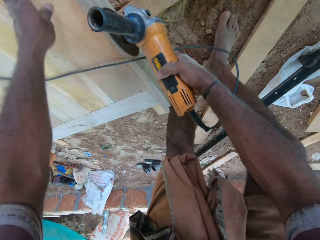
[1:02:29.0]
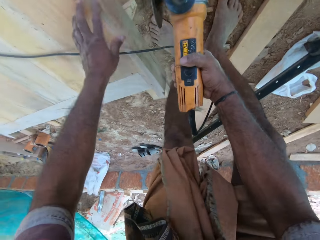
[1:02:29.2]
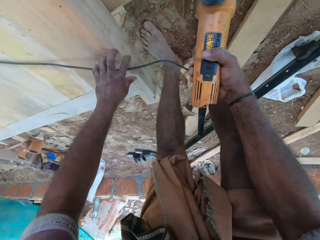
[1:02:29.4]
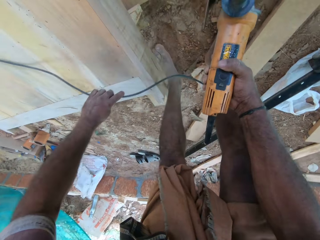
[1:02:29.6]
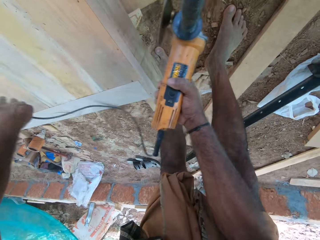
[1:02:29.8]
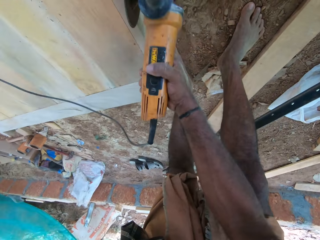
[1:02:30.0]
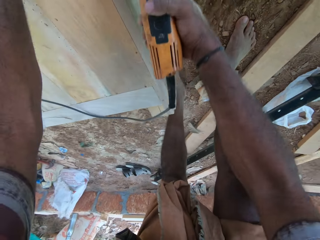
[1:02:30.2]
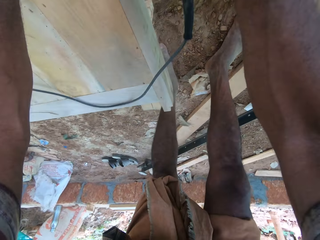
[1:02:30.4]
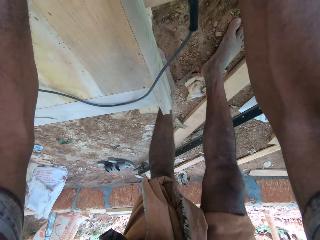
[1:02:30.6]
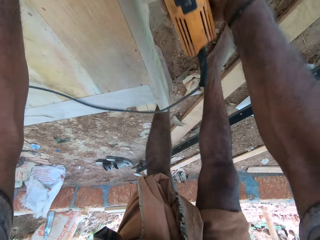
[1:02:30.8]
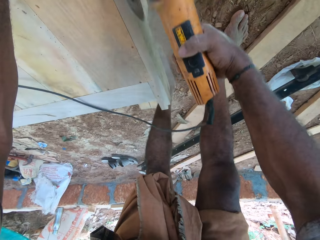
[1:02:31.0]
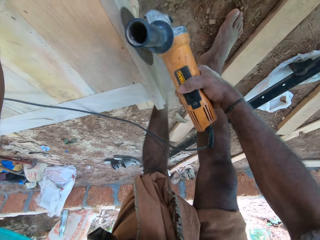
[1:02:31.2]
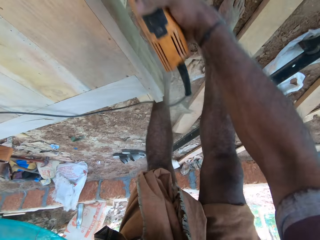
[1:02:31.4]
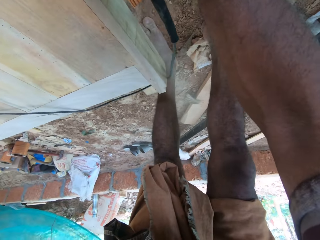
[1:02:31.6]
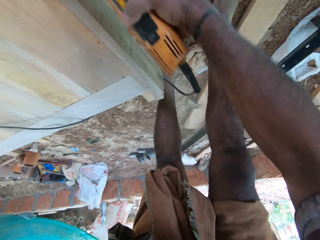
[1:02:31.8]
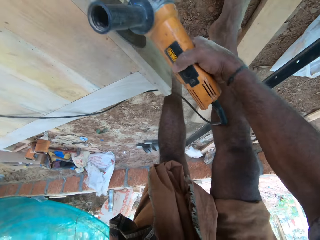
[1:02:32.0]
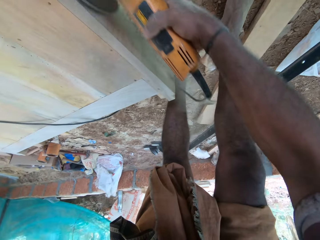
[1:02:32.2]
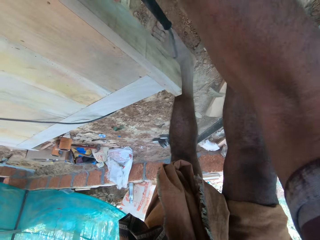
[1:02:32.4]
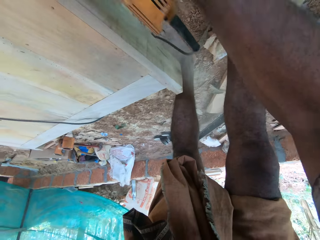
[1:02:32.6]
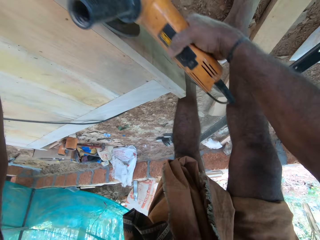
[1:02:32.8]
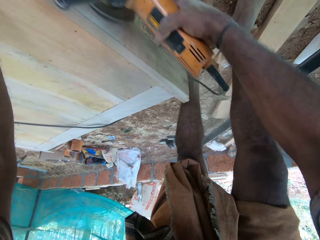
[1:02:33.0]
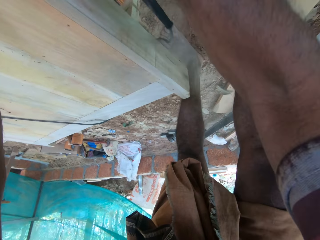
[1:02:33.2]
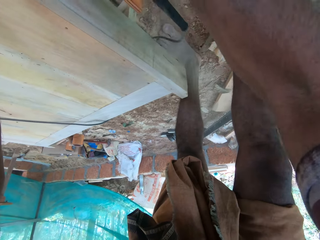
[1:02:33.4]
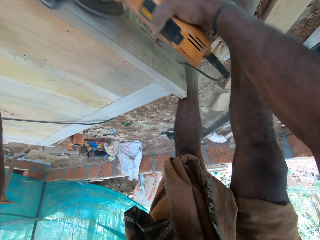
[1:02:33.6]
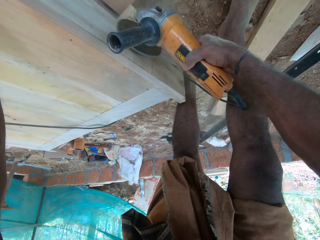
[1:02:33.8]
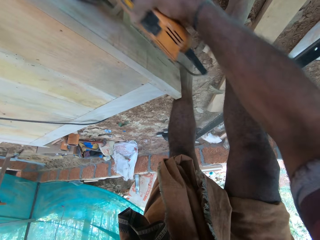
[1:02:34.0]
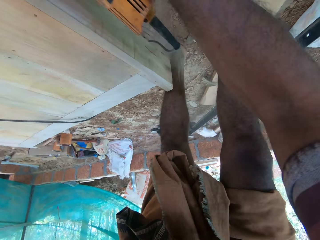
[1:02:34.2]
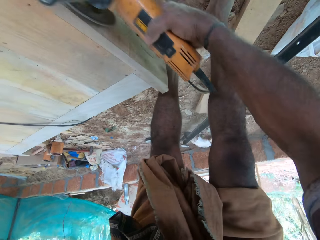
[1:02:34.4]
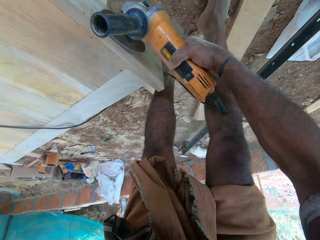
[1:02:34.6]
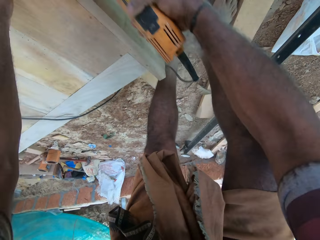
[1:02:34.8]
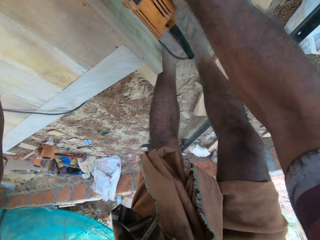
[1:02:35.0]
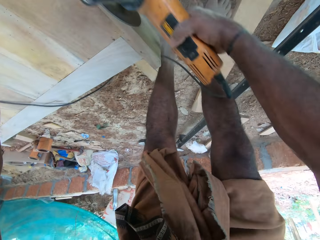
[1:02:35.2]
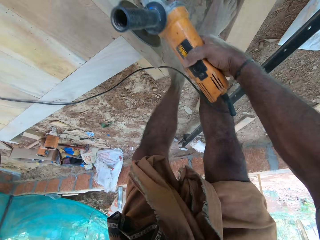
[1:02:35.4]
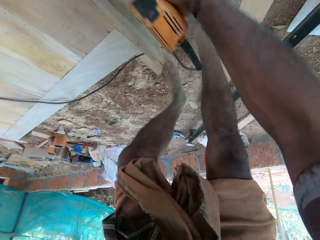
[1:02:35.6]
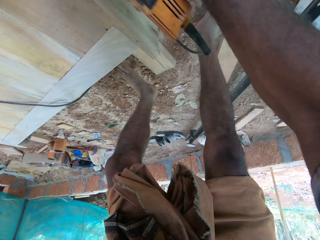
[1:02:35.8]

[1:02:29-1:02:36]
The camera wearer picks the cable. They pull the wire cable. They drop the cable. They cut the wood with the cutting machine. They grind the frame.

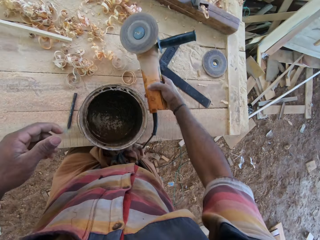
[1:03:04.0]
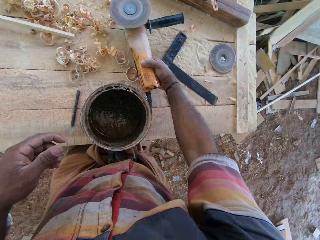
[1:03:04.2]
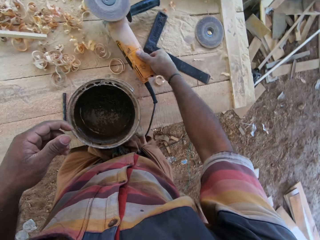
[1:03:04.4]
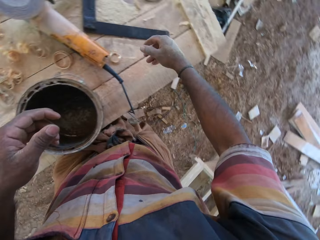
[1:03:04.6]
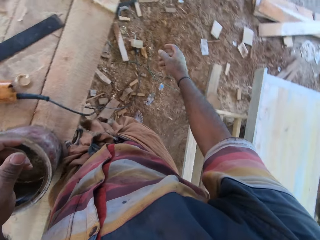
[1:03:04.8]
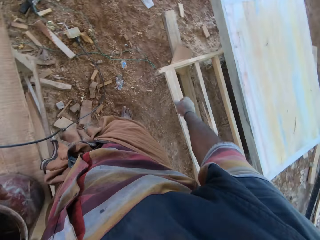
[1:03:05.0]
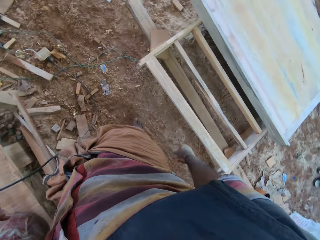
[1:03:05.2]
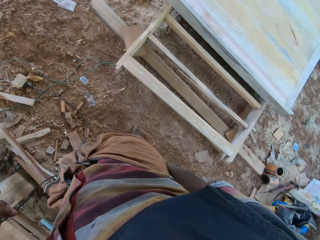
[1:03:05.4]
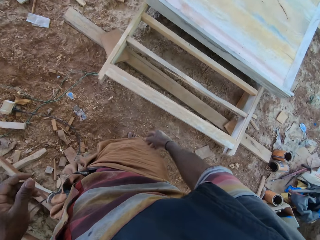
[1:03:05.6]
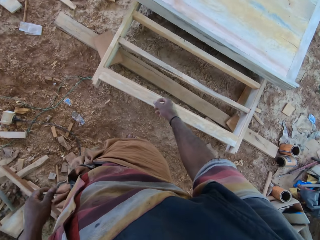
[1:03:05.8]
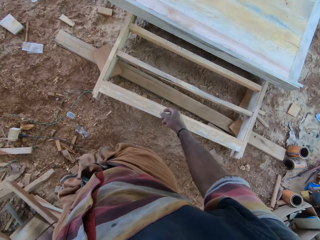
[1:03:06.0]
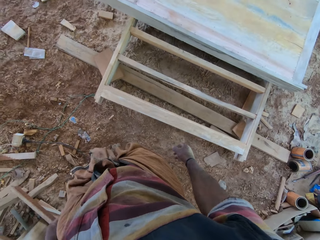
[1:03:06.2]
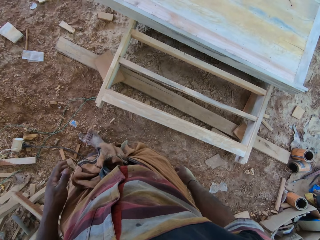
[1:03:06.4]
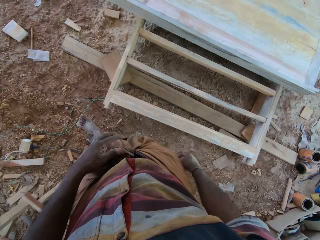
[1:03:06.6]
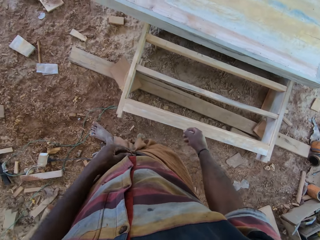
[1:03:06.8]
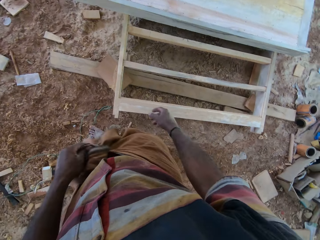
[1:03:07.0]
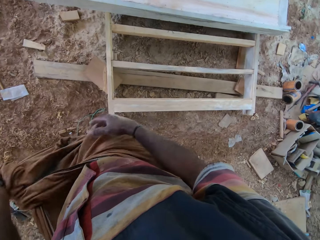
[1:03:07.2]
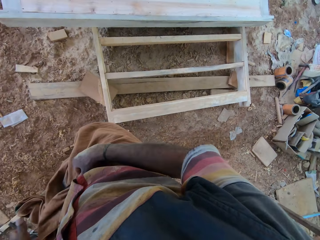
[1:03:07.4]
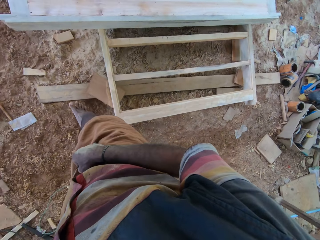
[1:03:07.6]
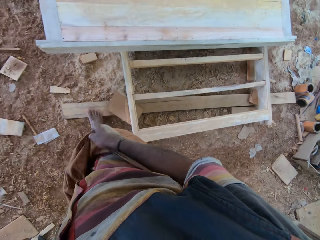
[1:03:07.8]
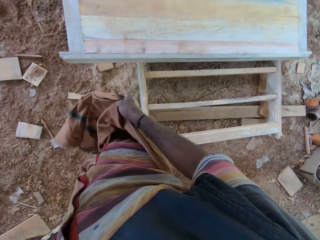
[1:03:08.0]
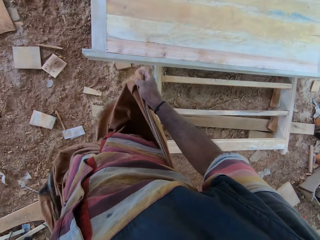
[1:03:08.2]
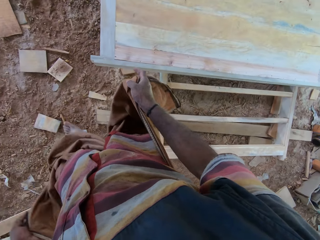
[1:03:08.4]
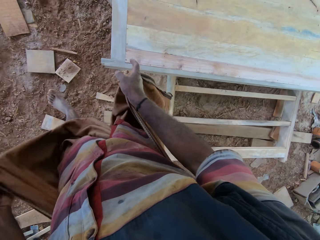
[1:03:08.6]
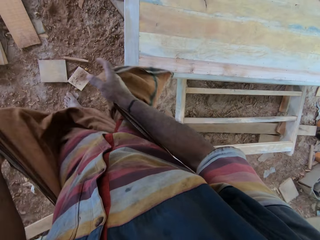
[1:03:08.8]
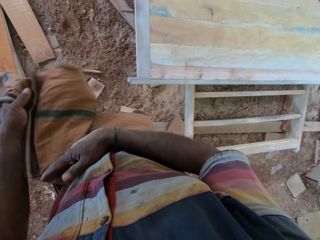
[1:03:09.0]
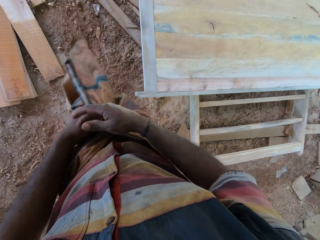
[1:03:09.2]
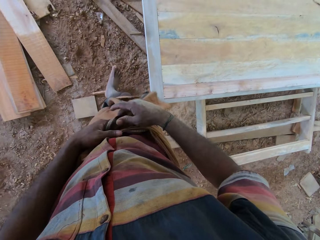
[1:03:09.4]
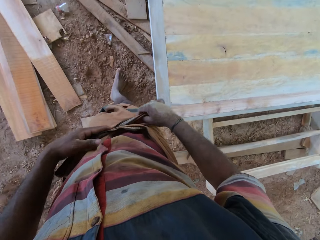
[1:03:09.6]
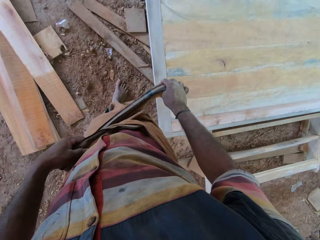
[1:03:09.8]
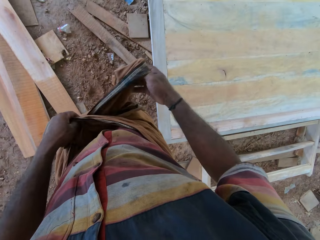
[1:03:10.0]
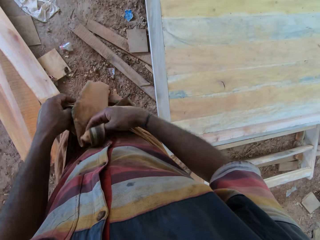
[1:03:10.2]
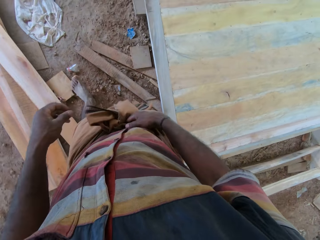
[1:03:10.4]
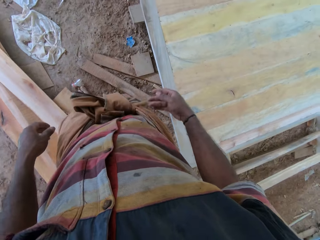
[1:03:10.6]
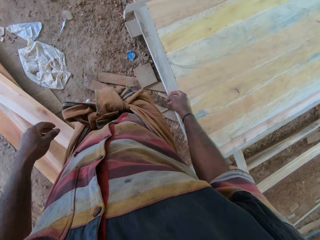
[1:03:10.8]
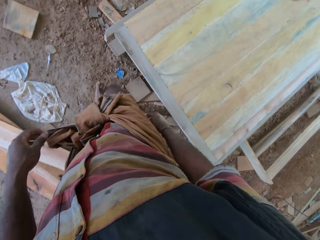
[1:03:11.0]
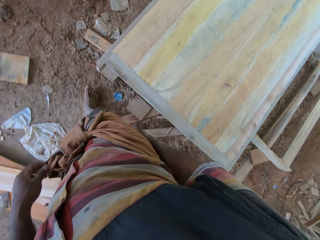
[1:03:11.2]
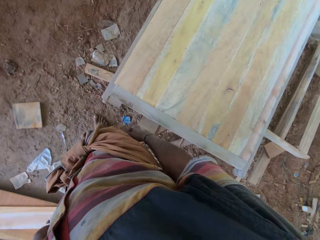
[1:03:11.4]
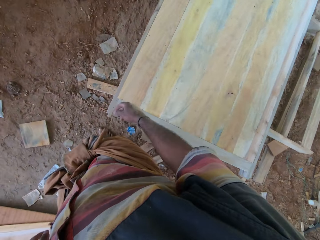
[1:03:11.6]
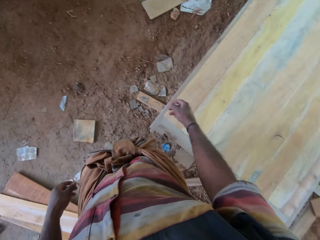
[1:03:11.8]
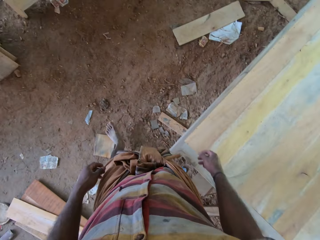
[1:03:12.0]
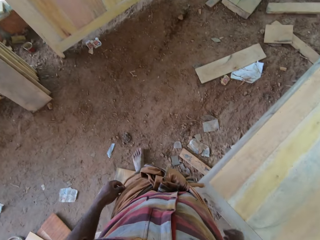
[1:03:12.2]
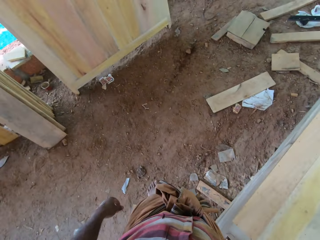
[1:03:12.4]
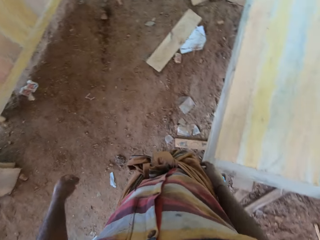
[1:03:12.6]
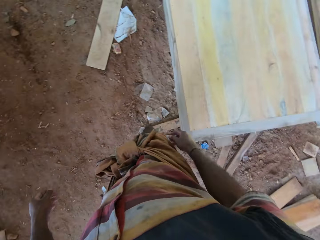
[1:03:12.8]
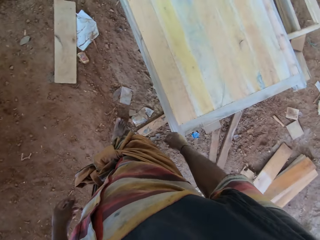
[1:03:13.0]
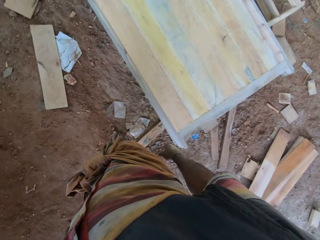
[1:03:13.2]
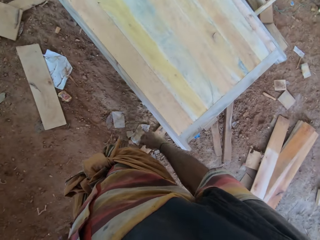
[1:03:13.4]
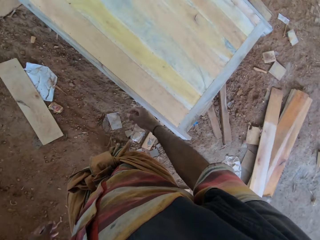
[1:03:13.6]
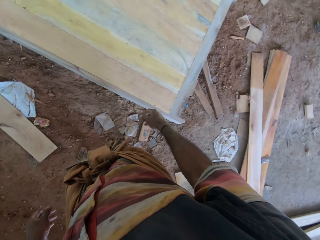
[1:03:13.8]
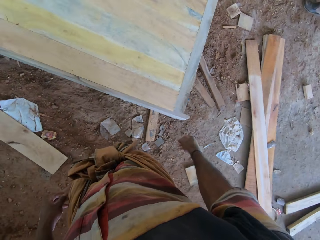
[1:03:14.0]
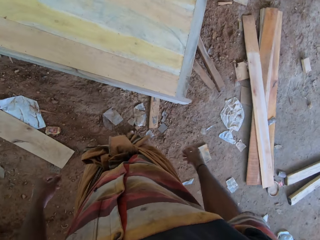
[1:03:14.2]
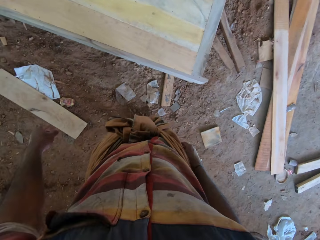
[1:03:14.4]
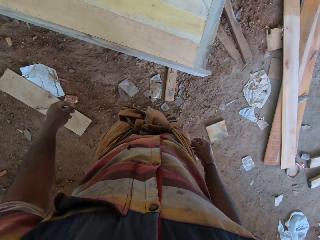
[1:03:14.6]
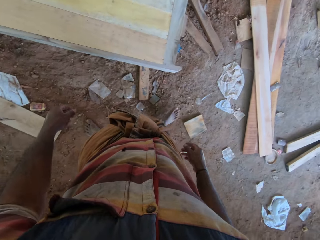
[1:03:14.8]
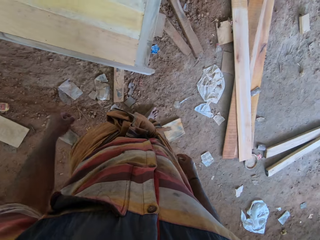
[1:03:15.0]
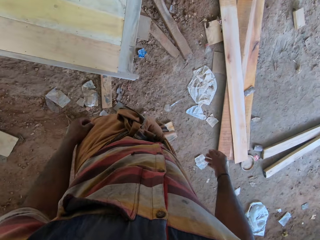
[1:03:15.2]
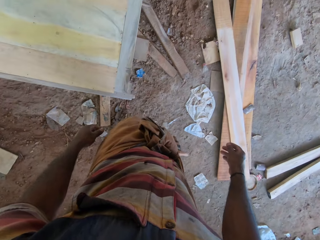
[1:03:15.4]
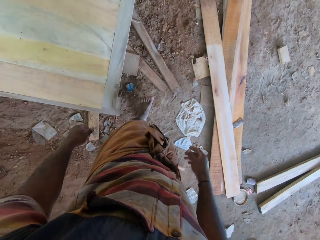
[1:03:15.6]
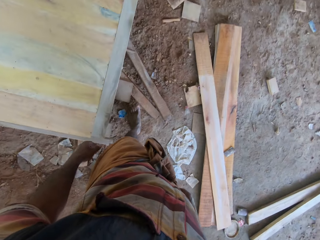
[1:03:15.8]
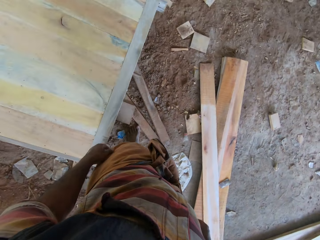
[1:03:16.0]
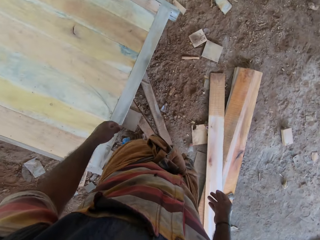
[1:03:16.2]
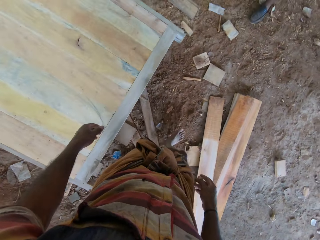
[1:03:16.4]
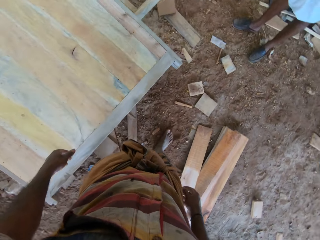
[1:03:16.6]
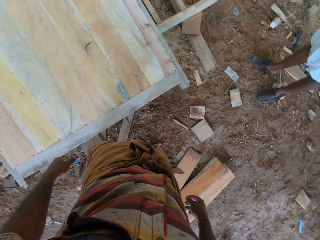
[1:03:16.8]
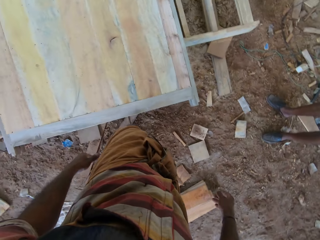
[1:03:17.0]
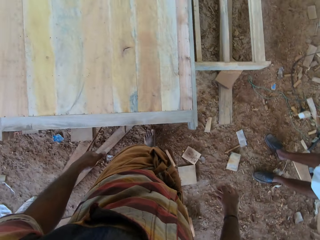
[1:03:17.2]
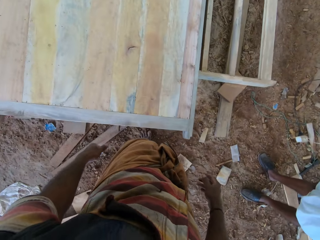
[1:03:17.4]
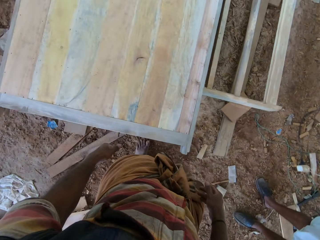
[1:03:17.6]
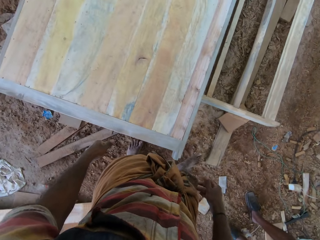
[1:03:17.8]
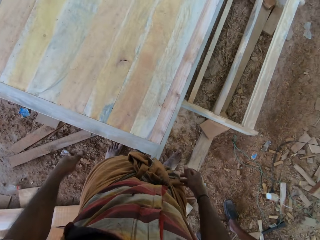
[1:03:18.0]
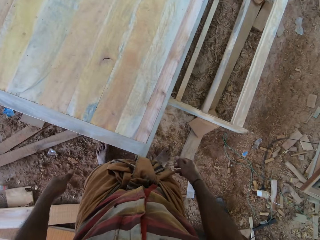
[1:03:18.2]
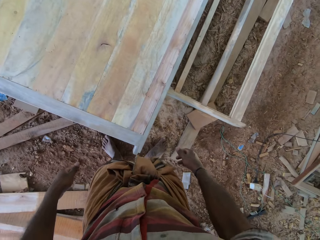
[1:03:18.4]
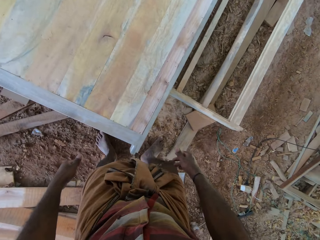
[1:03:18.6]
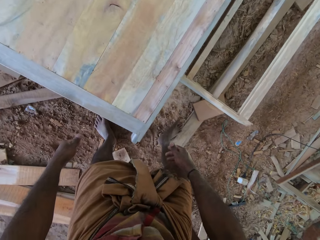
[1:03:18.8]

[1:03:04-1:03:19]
The camera wearer passes the grinder to the right hand. They place the grinder on the bench. They walk around and look around the compound. They touch the cloth. They tie the cloth to the waist. They walk around the door. They look around the compound.
